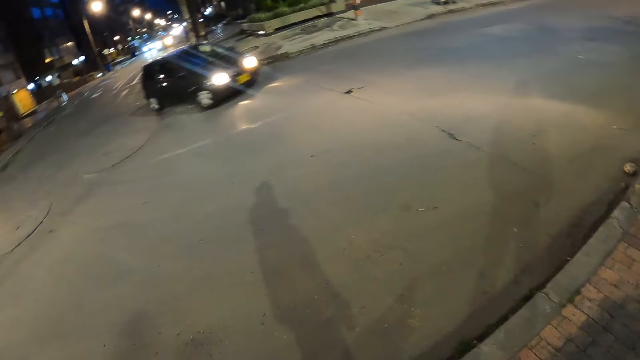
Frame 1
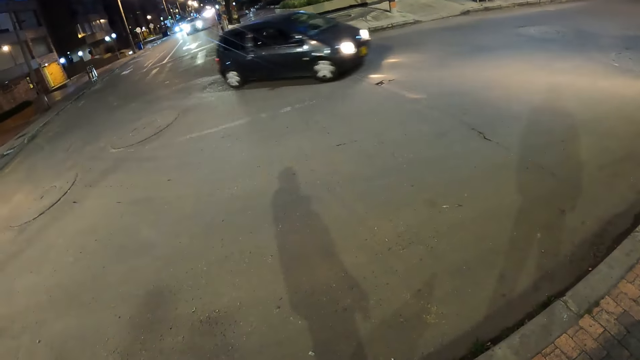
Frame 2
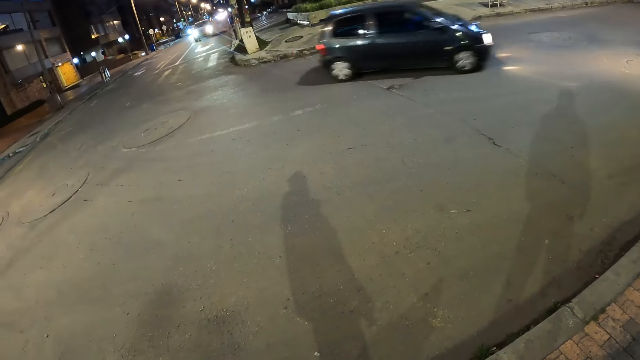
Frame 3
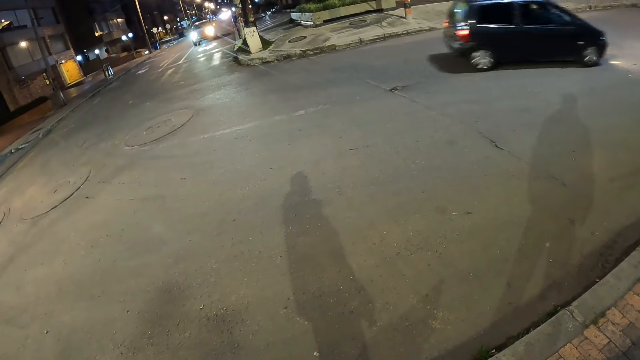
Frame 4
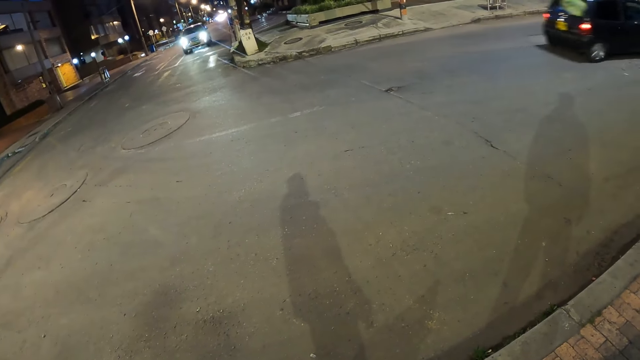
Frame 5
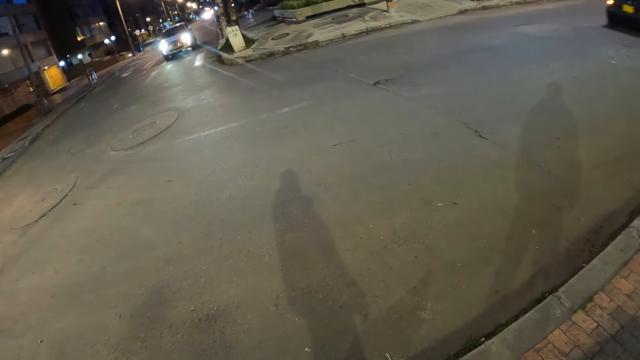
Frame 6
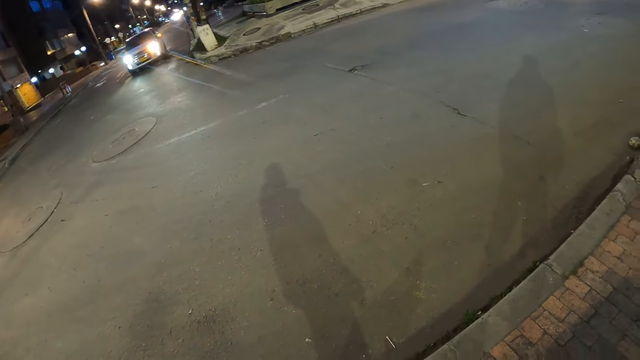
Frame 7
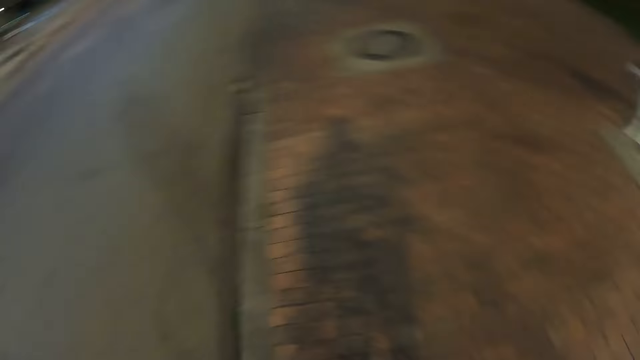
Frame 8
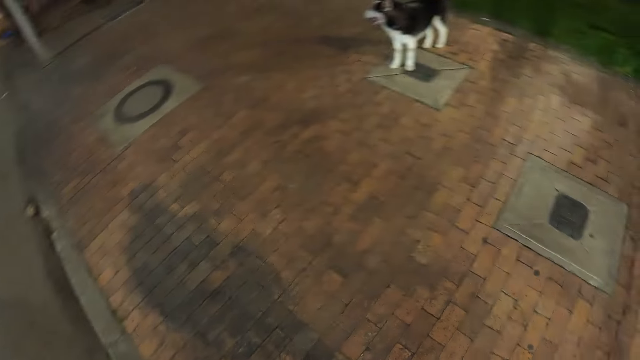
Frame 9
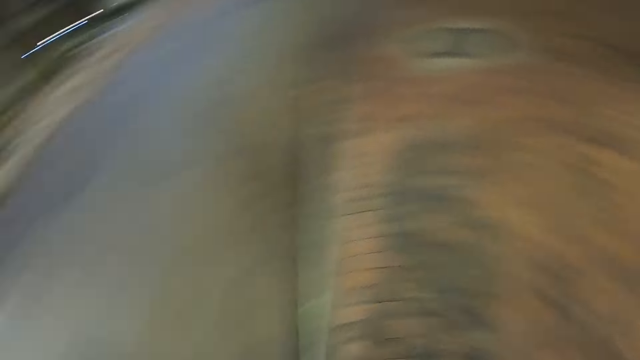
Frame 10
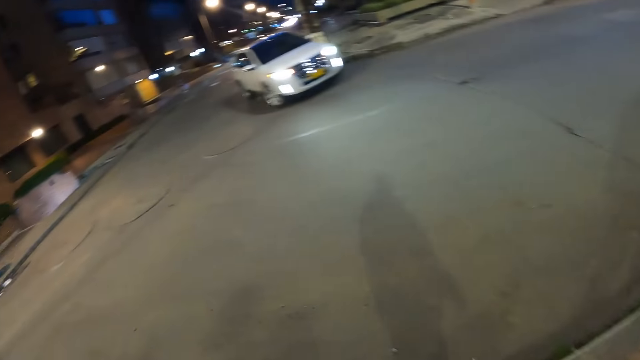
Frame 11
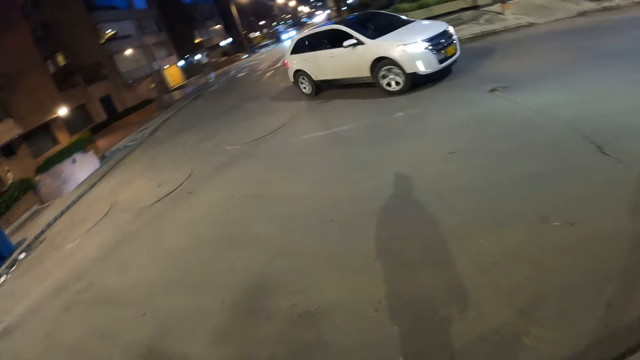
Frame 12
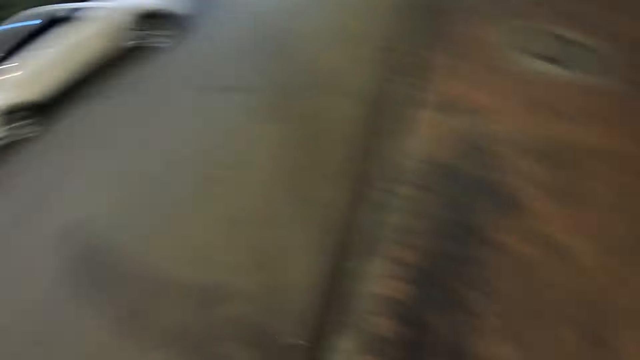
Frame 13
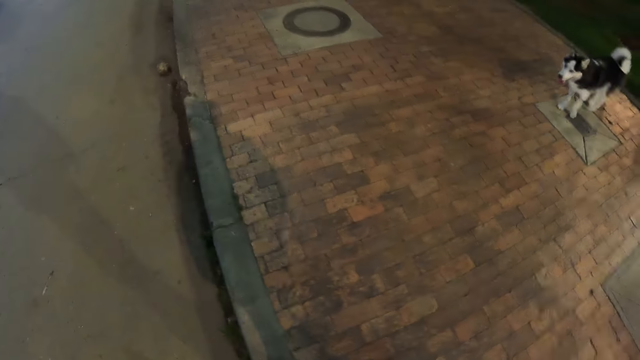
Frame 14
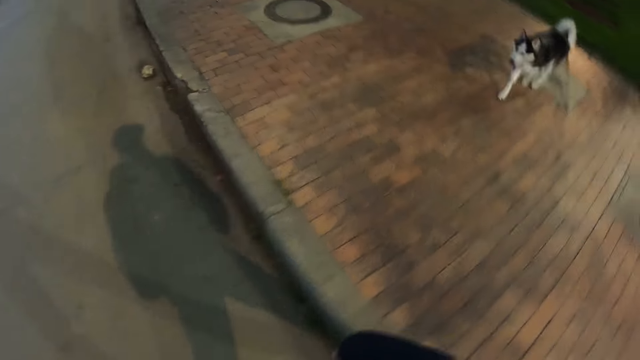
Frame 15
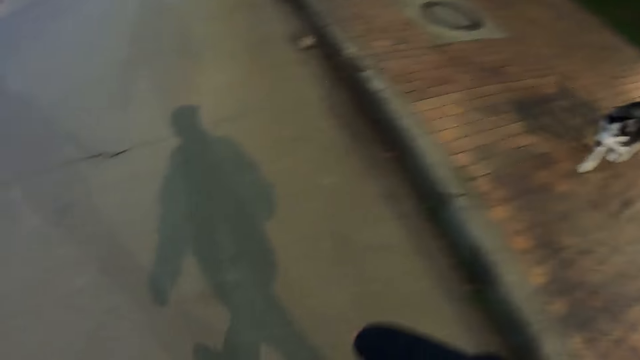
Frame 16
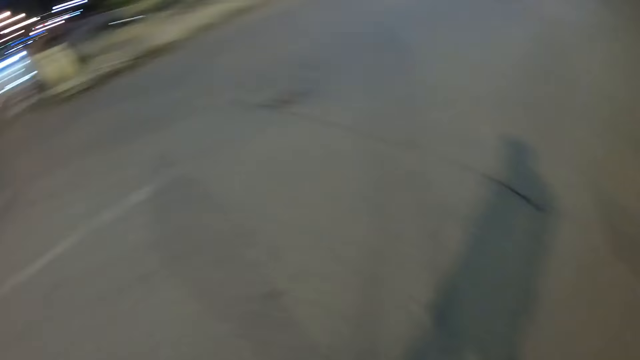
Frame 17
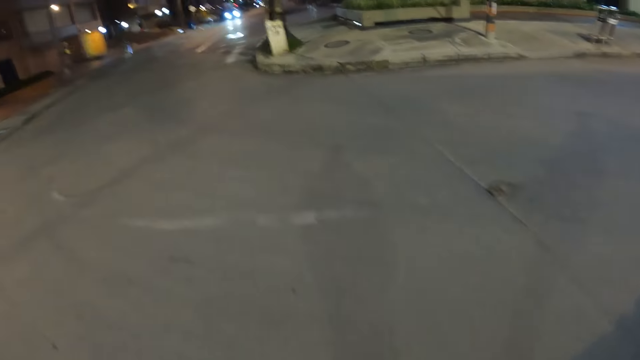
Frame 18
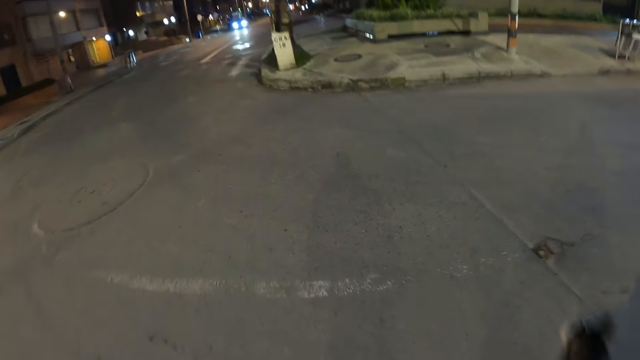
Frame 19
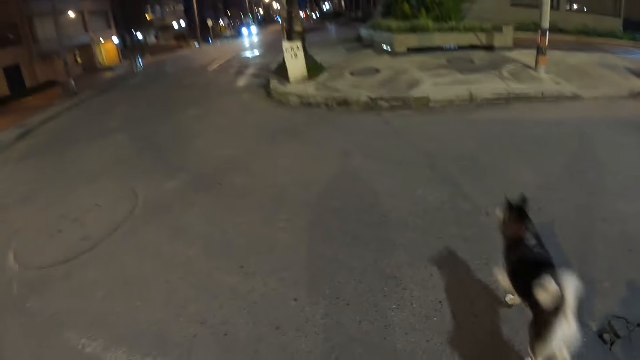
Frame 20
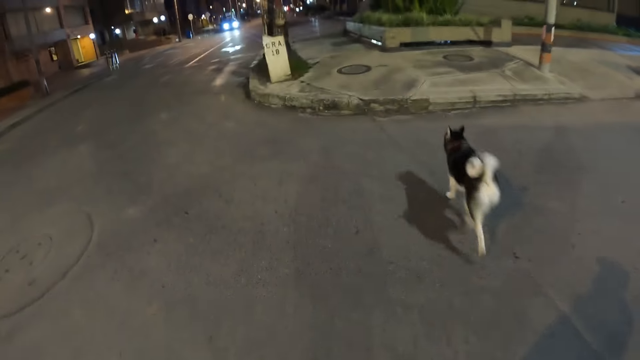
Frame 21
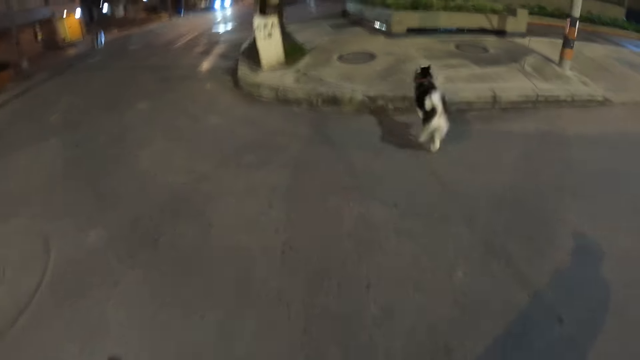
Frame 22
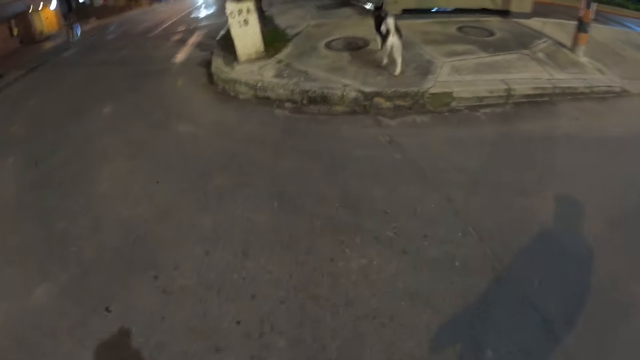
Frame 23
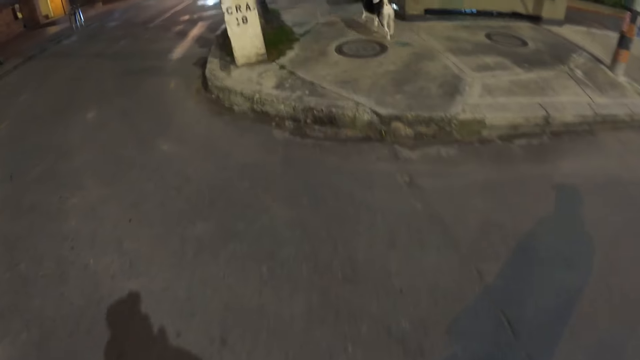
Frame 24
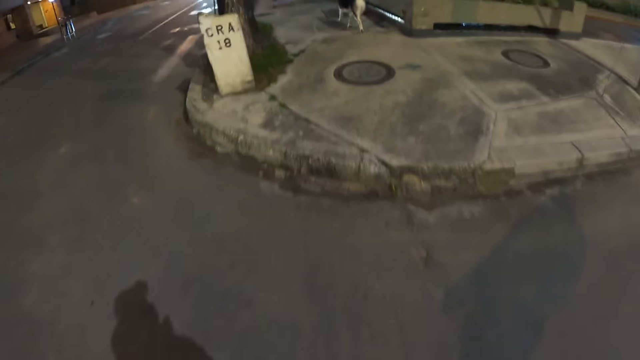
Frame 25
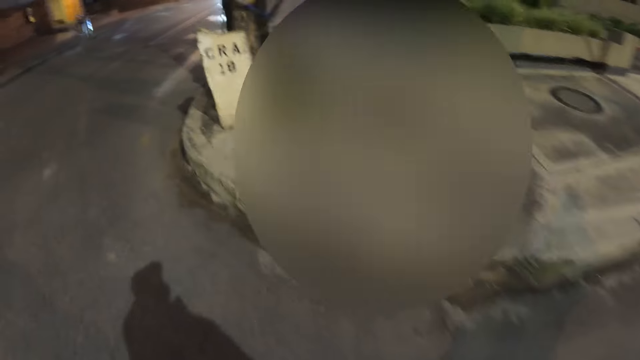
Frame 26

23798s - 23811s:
The camera wearer stands on the pavement. They walk across the road. A dog walks past the camera wearer.

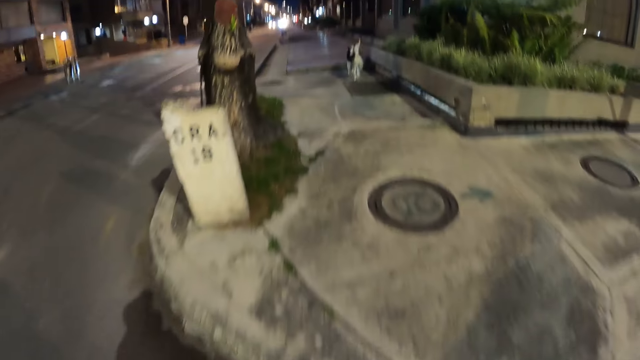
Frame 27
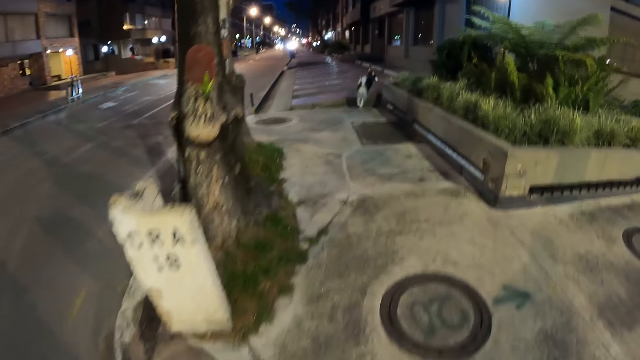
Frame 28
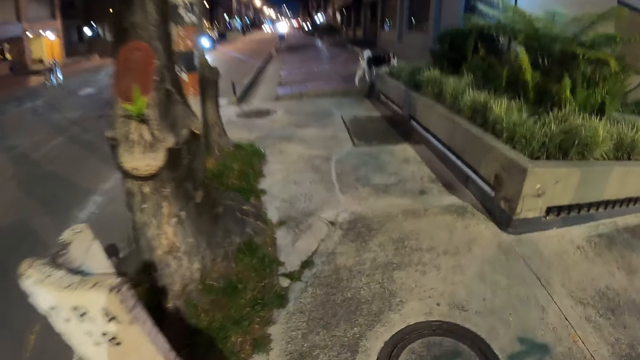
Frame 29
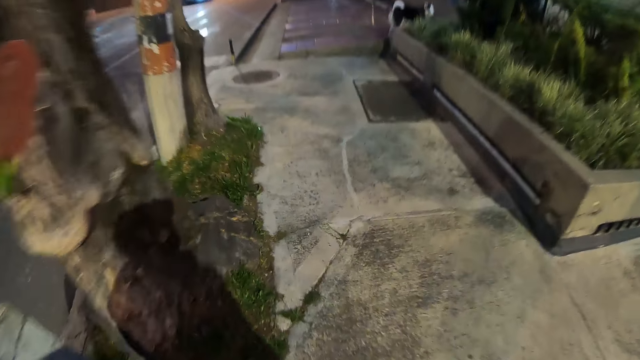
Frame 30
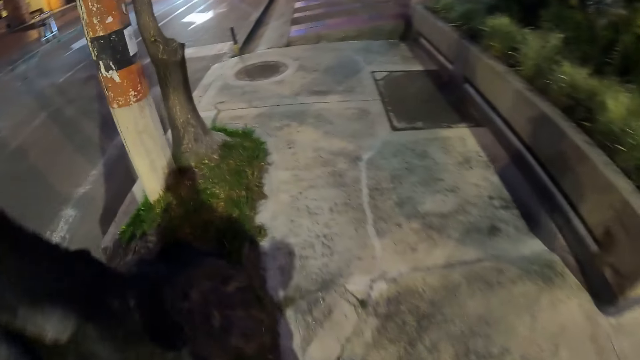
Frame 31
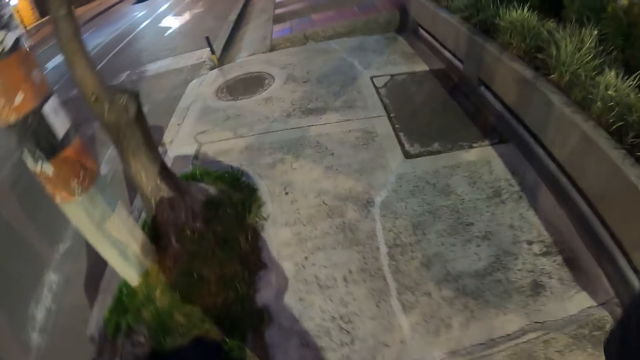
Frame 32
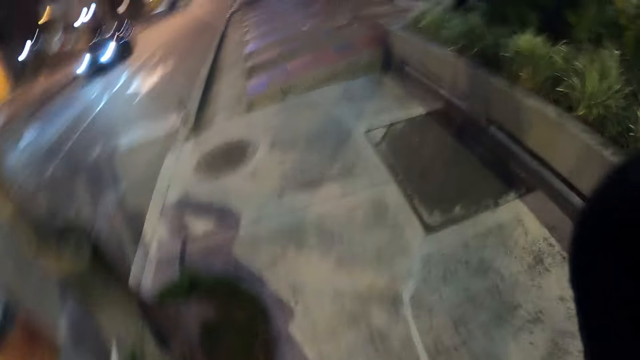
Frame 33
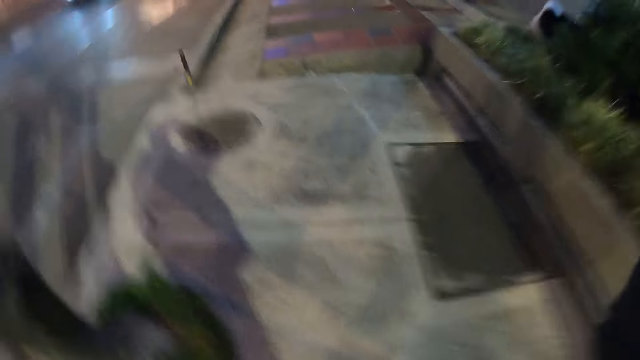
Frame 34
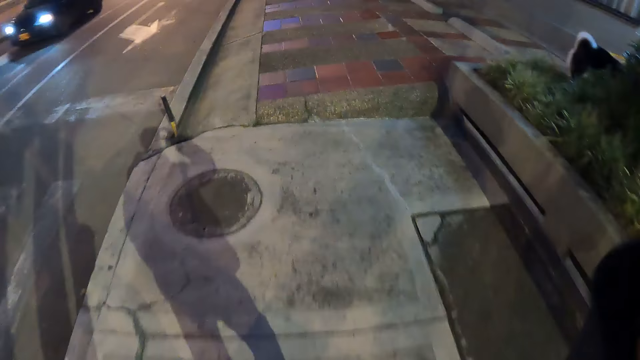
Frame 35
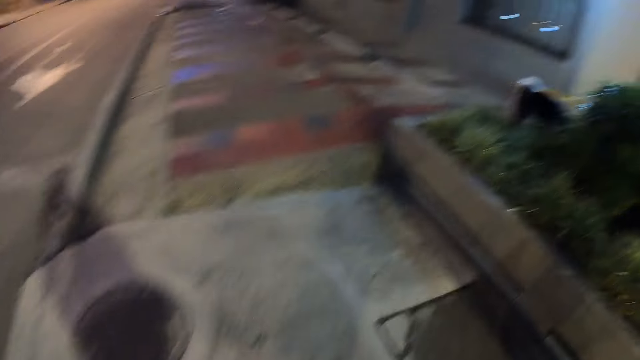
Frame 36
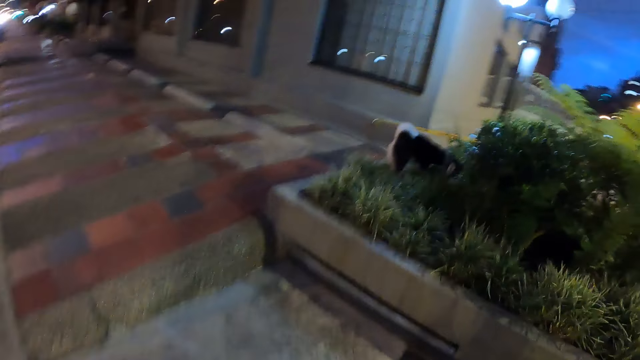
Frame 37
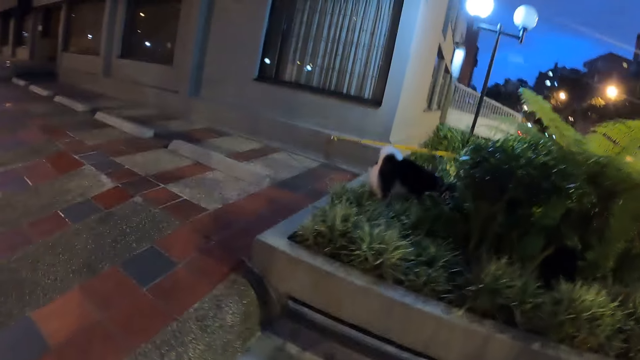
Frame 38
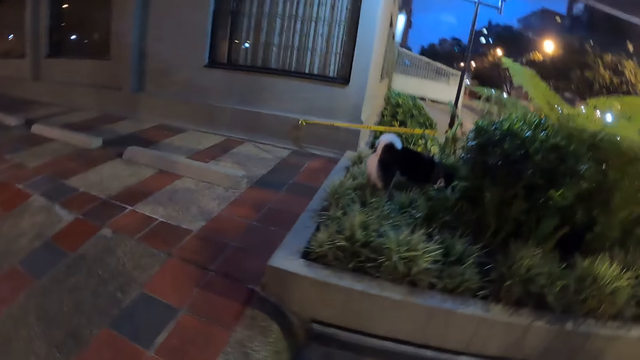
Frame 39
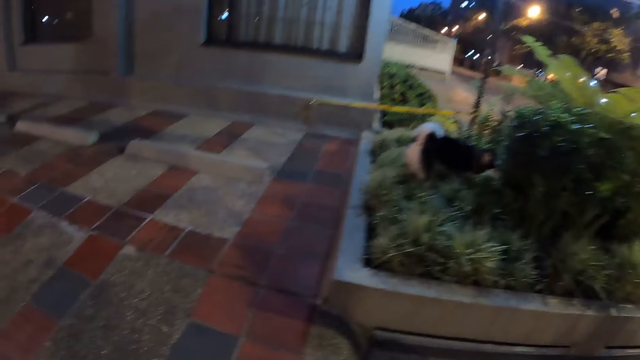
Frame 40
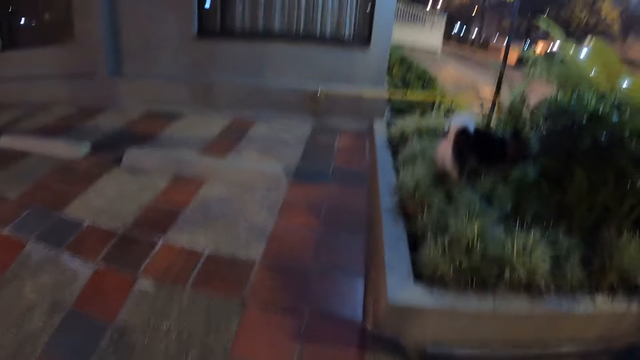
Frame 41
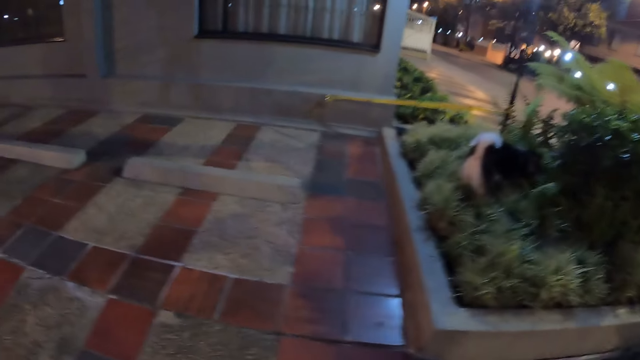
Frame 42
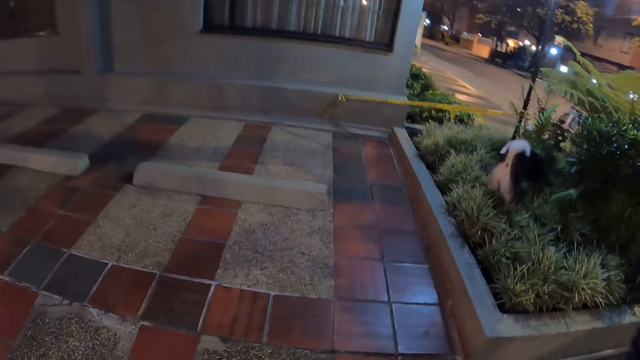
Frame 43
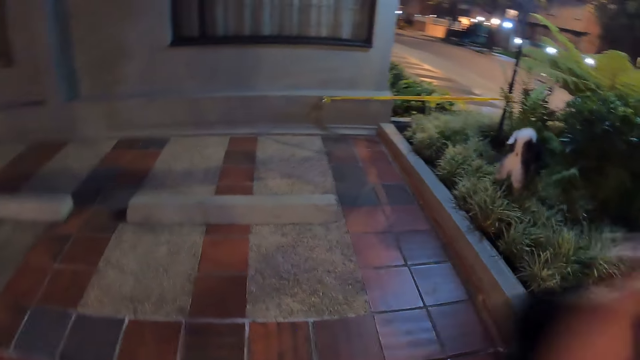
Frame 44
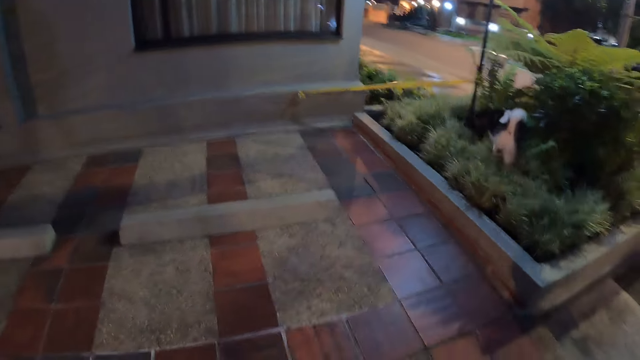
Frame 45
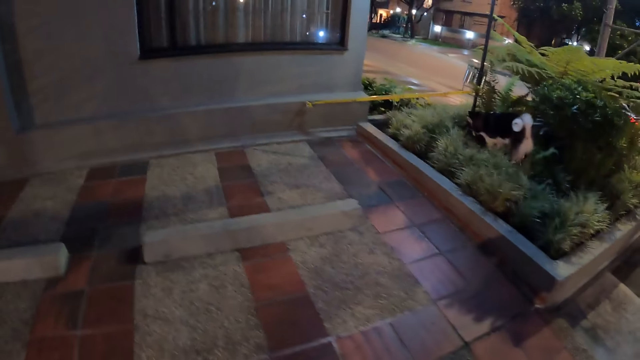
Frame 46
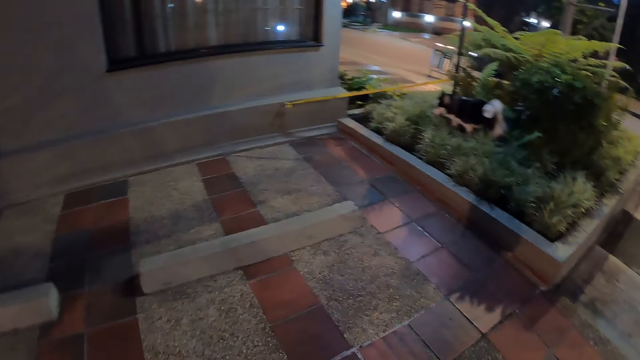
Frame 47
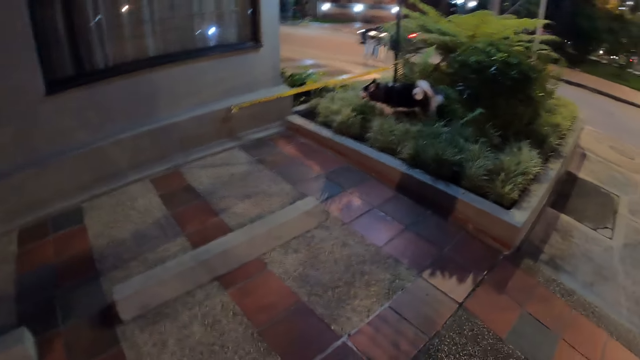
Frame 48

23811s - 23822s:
The camera wearer walks along the pavement path.
